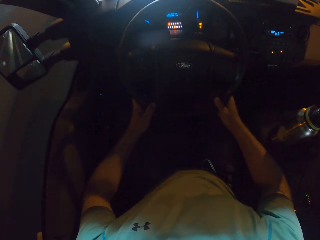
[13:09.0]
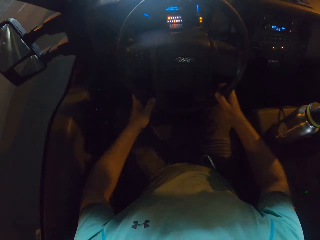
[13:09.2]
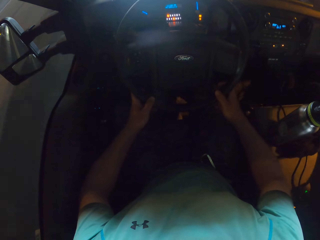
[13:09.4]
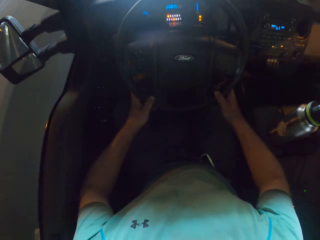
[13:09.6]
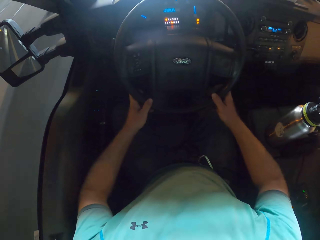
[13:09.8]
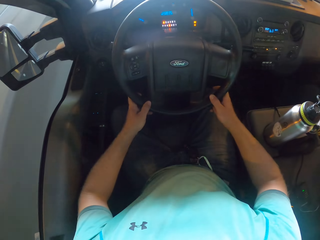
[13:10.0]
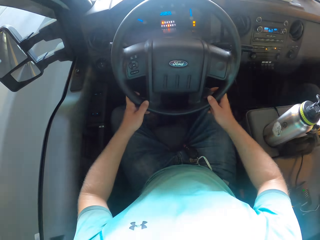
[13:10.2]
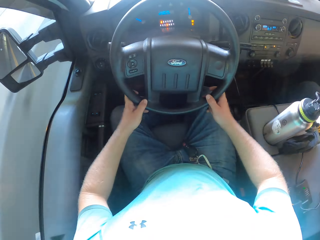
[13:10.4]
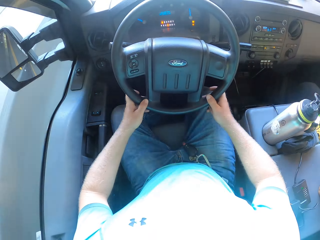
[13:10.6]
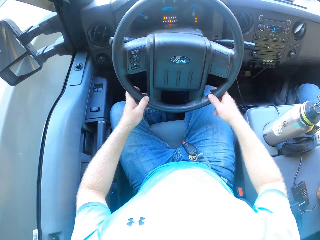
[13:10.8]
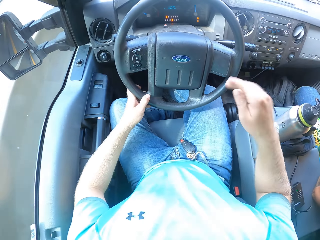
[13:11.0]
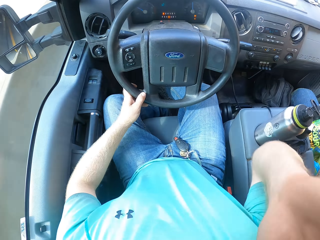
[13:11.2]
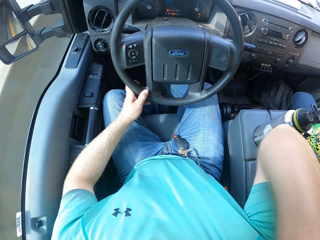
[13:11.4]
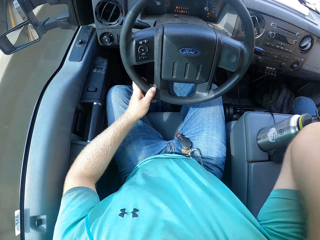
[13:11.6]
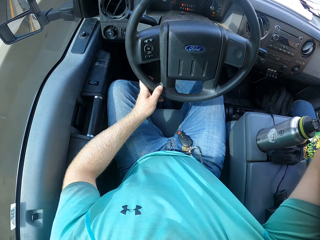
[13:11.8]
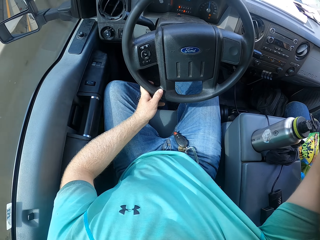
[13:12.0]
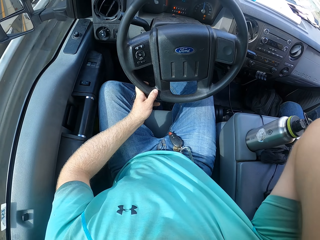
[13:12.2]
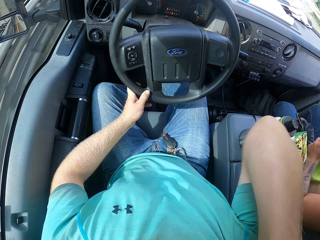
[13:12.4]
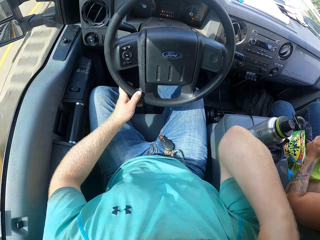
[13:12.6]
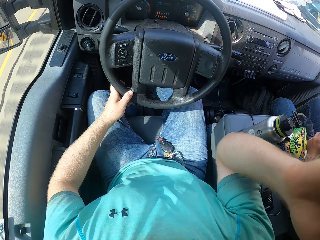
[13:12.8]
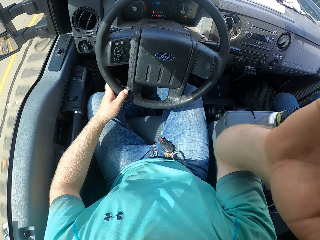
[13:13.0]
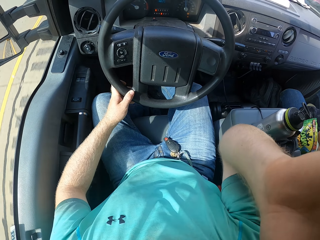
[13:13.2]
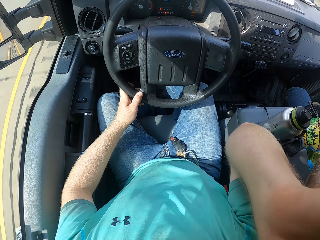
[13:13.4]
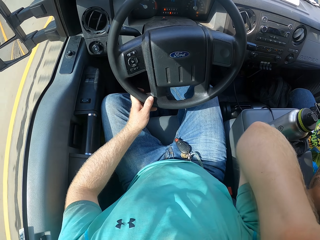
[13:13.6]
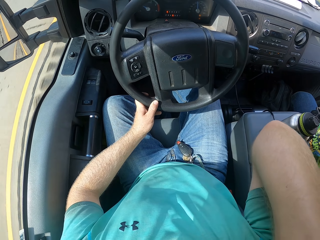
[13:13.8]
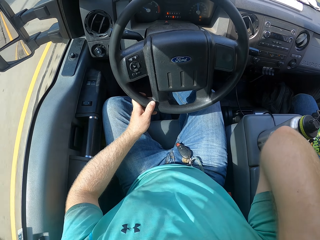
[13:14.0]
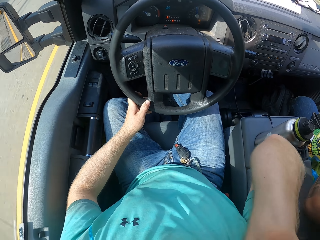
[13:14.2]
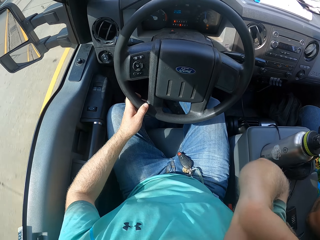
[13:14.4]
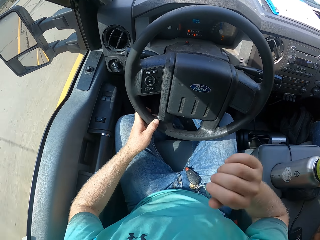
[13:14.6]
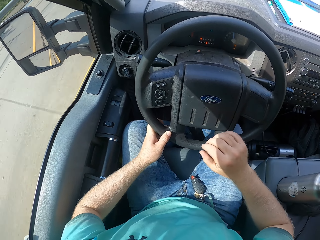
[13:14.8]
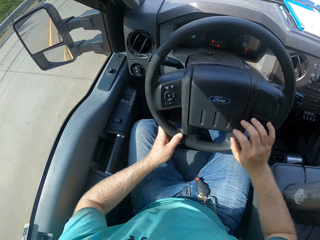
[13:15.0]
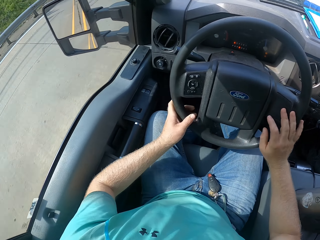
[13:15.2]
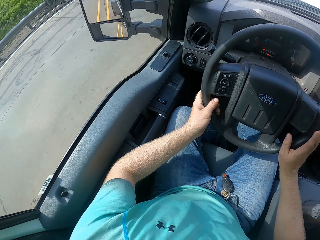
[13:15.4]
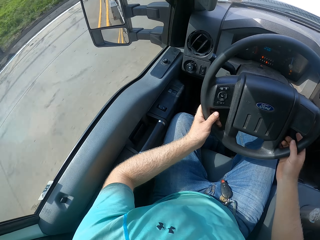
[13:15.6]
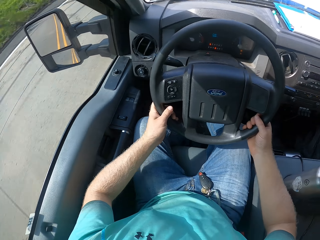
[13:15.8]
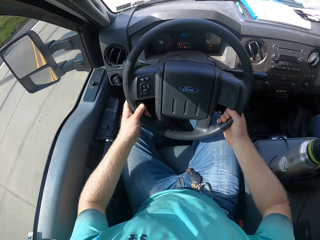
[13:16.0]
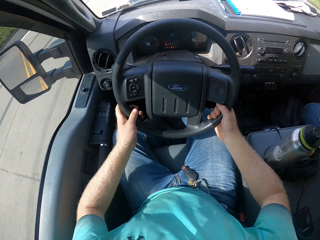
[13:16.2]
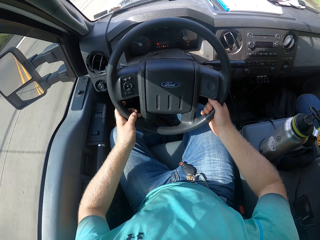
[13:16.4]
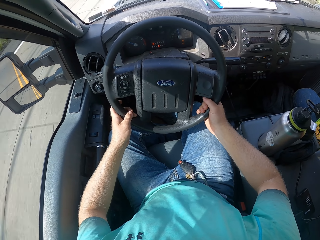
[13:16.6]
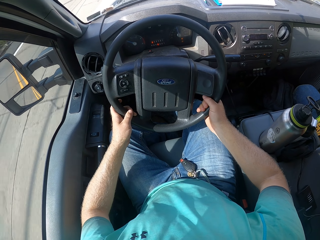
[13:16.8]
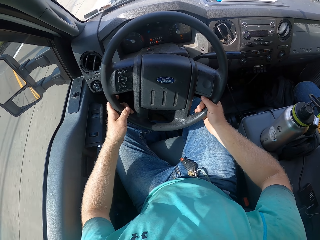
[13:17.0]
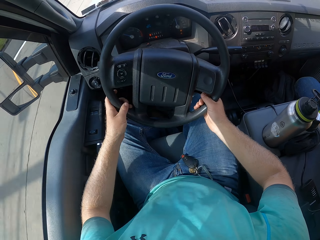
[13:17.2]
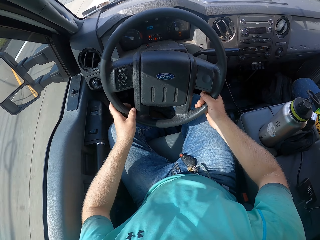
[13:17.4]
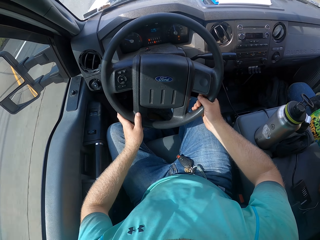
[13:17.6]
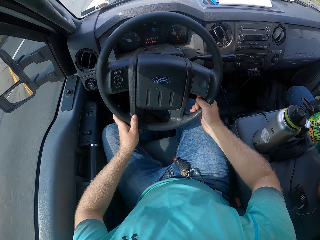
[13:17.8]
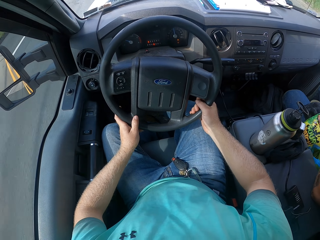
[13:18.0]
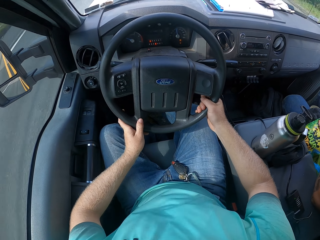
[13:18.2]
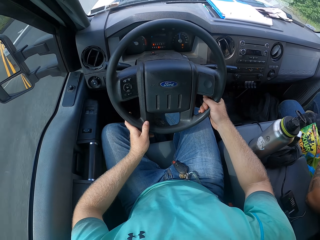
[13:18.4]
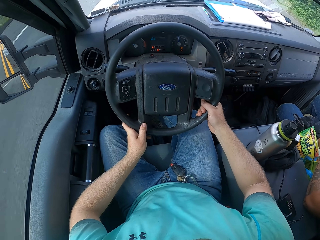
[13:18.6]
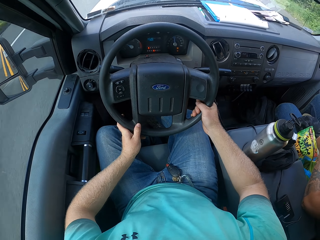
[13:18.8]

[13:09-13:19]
The camera wearer drives the truck with the steering in his left hand on the road. He touches the camera on his head or face with his right hand. He drives the truck with the steering wheel in both hands.

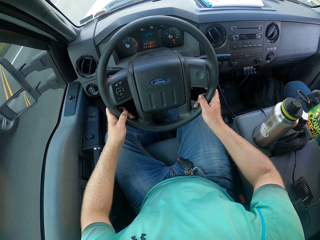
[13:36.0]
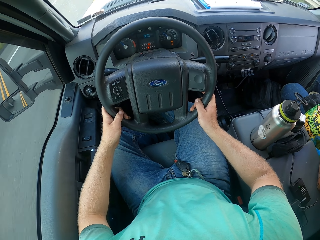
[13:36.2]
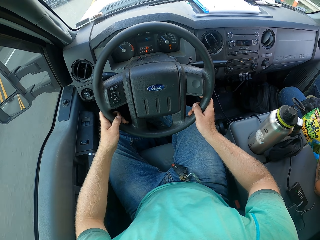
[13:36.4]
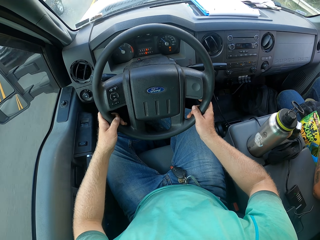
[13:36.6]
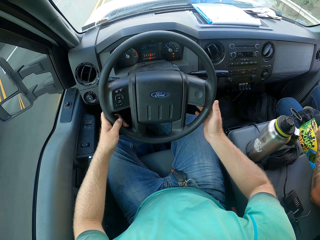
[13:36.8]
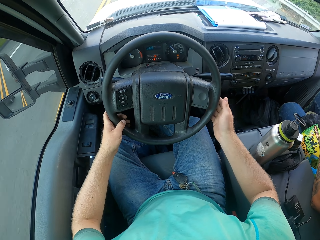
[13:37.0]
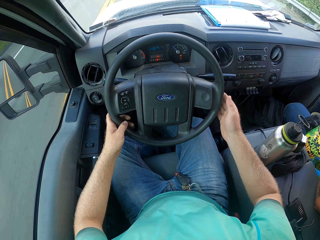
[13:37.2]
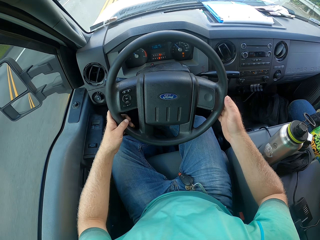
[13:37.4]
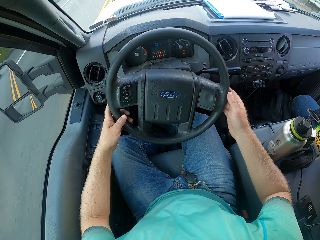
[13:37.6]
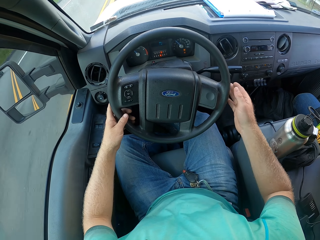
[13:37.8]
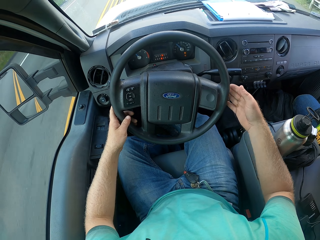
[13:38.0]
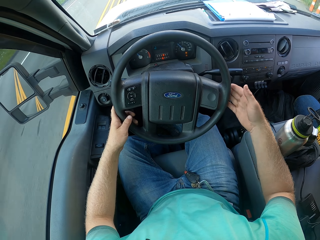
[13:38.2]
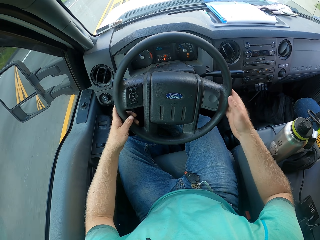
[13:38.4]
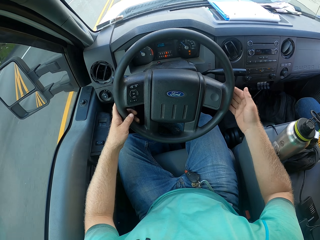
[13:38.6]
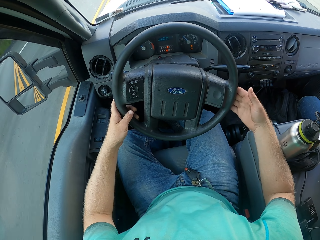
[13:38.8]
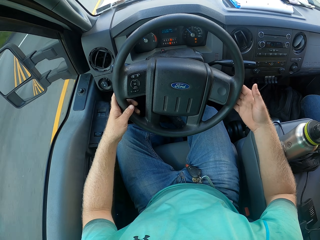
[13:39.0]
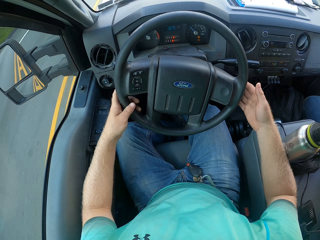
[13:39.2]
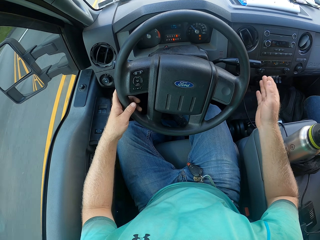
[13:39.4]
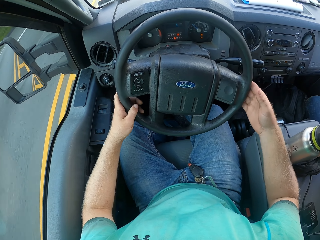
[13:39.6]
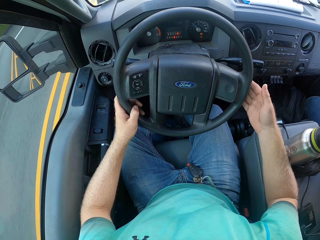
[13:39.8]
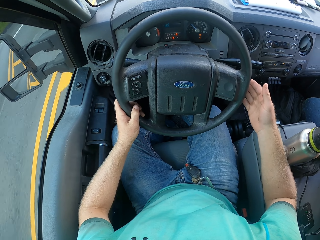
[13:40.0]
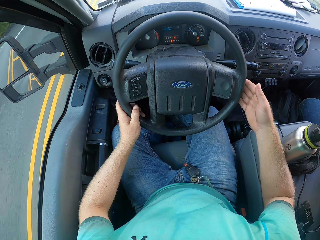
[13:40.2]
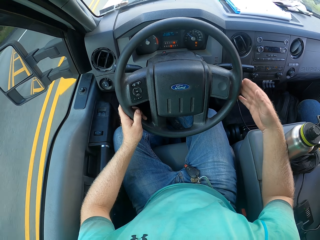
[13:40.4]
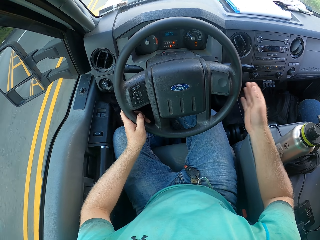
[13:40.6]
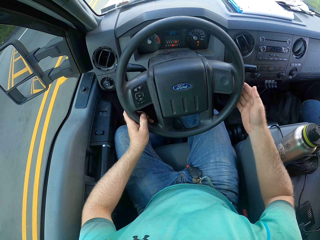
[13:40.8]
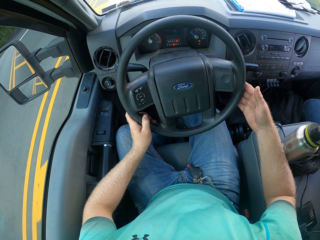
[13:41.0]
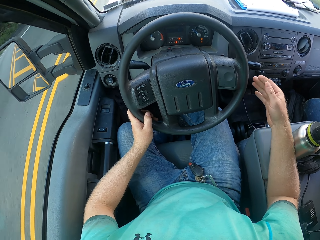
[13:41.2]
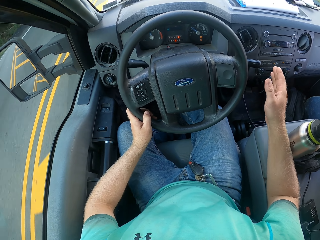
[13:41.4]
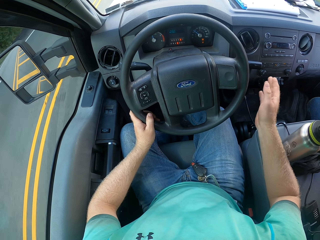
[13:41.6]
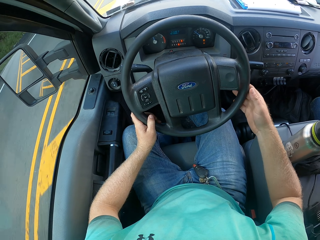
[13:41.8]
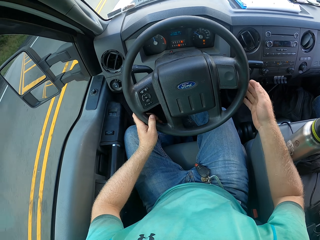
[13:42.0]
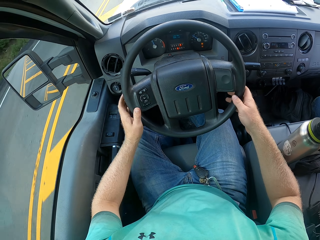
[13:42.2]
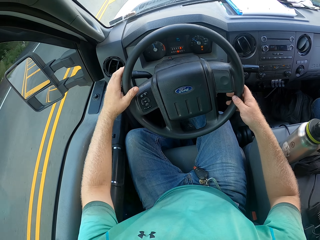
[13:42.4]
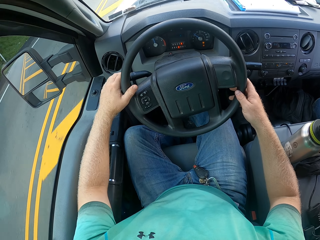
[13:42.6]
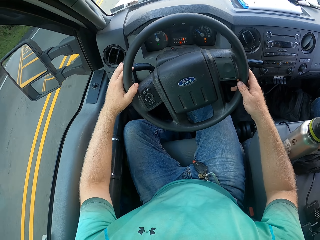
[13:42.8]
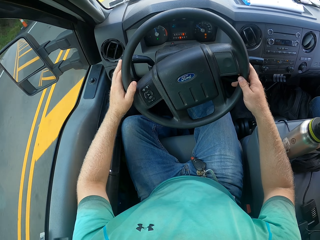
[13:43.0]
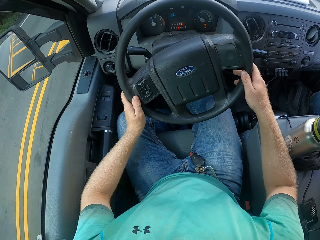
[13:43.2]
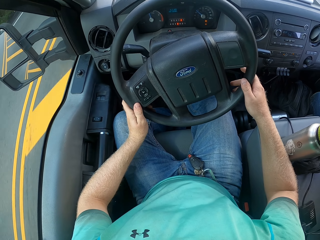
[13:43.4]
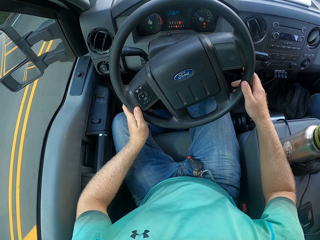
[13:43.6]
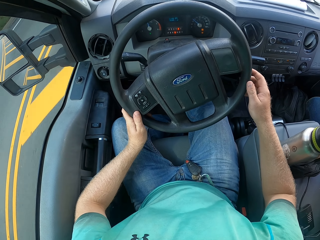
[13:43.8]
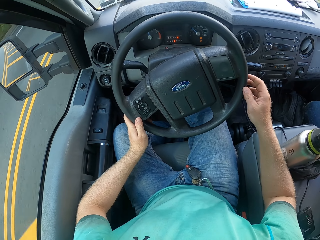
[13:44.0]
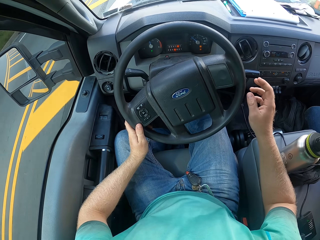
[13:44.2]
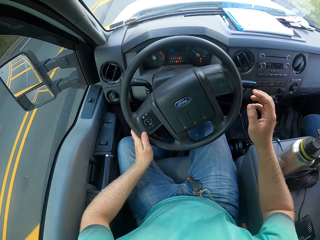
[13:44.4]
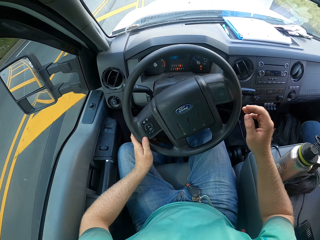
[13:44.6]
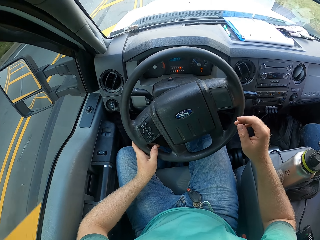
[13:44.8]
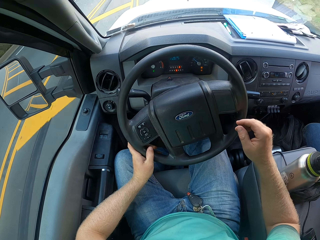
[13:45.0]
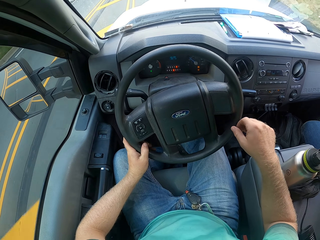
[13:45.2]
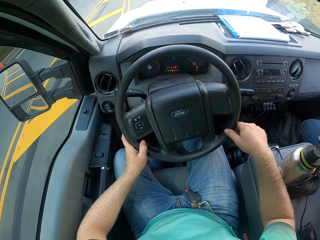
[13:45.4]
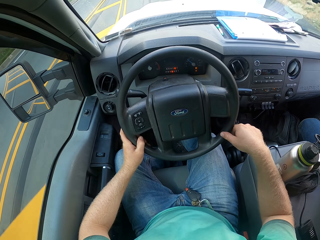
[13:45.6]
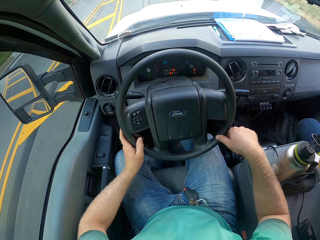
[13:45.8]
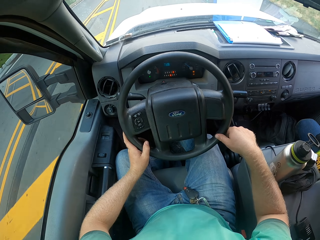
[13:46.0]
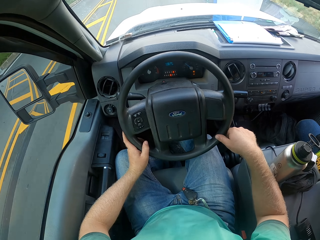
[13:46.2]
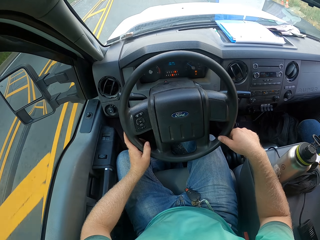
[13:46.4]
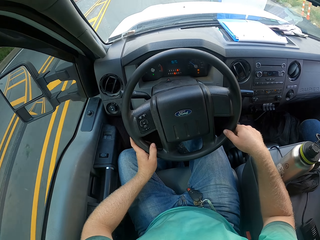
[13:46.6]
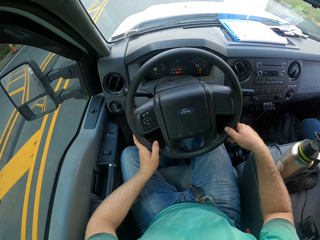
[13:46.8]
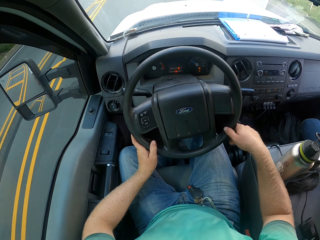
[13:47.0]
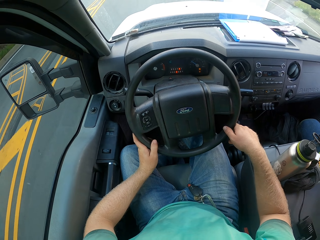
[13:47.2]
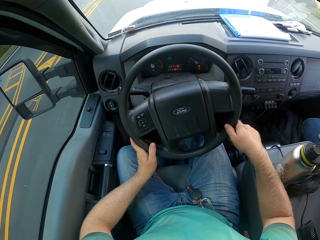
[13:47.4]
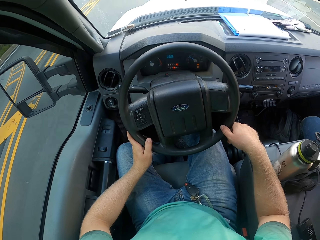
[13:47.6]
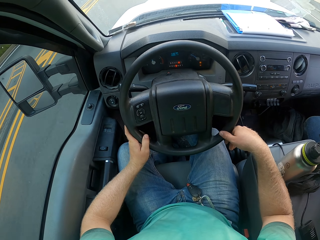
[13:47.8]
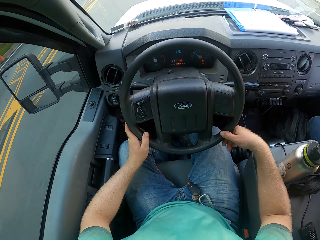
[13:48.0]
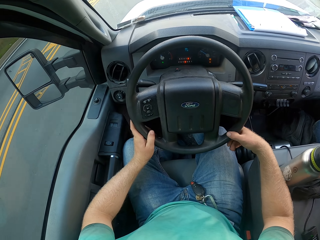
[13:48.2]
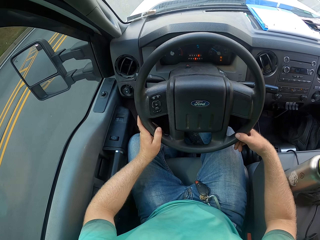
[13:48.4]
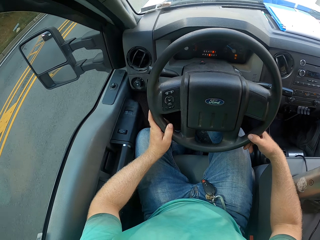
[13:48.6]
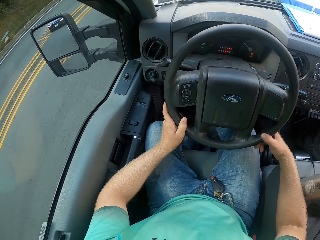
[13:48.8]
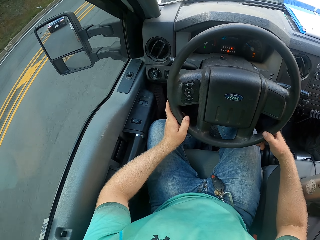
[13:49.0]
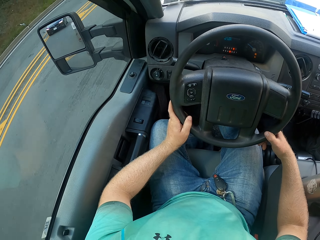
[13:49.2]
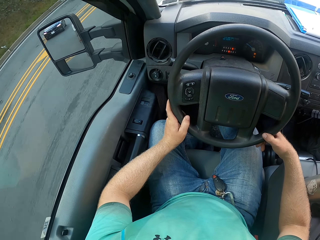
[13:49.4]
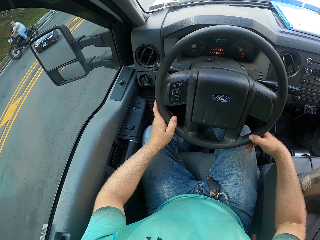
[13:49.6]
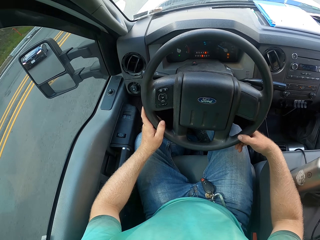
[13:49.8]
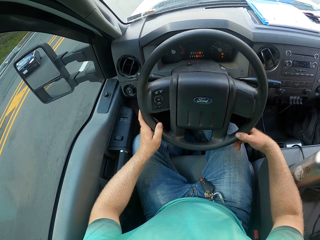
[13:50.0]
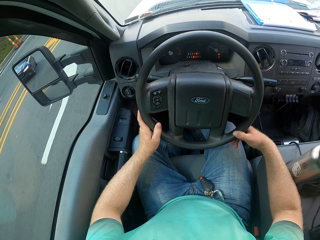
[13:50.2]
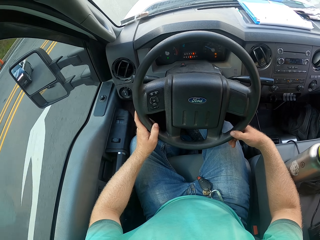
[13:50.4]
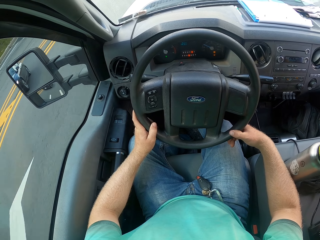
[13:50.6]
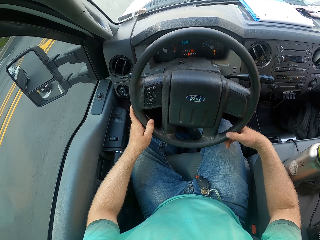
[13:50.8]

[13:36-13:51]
The camera wearer taps the steering wheel with his right hand. He drives the car on the road. He pushes a turn signal with his left hand. He turns the steering wheel. He looks at the side mirror.
